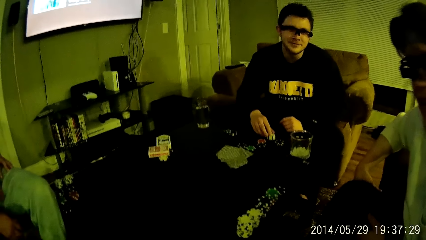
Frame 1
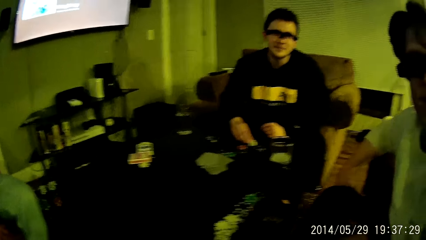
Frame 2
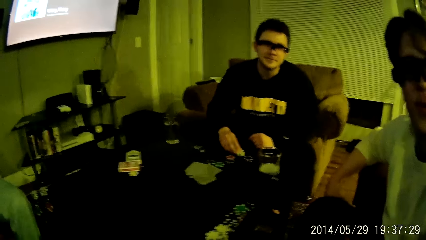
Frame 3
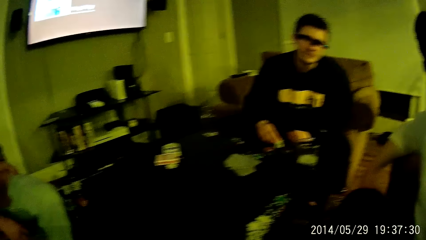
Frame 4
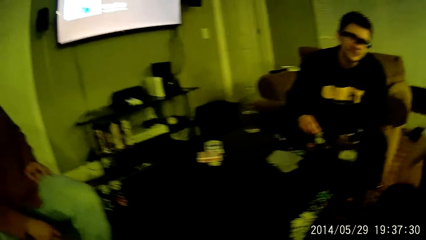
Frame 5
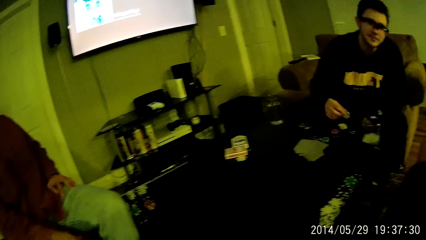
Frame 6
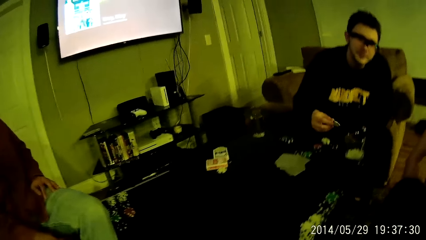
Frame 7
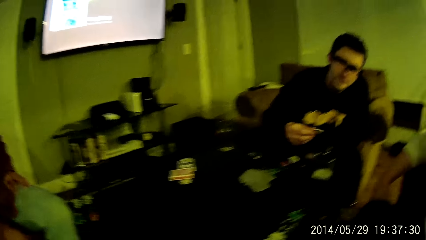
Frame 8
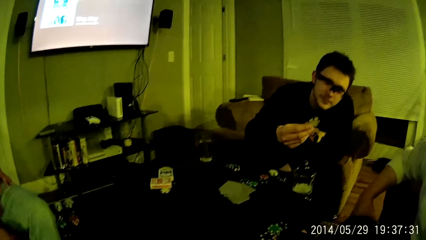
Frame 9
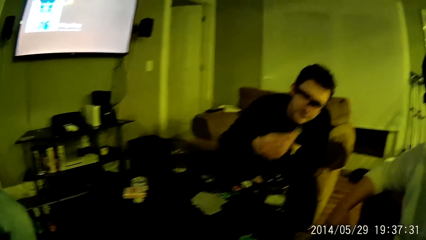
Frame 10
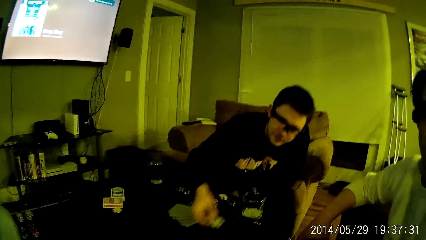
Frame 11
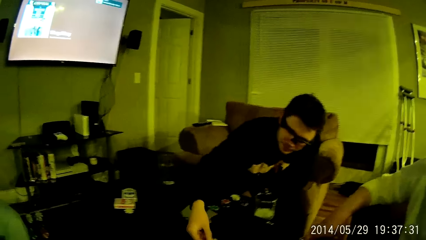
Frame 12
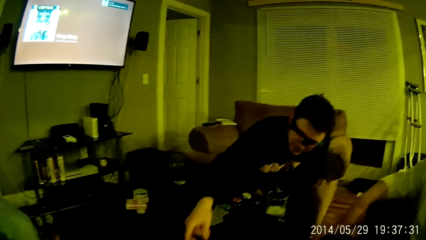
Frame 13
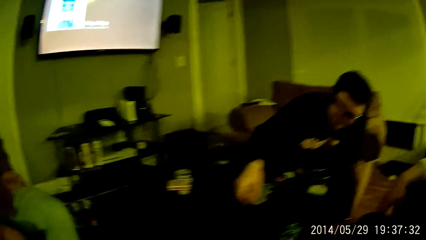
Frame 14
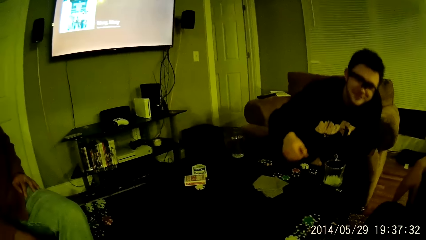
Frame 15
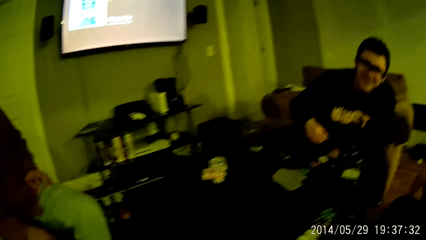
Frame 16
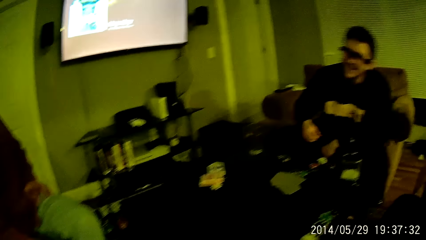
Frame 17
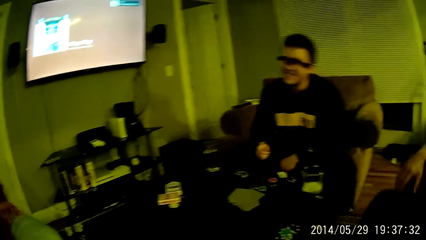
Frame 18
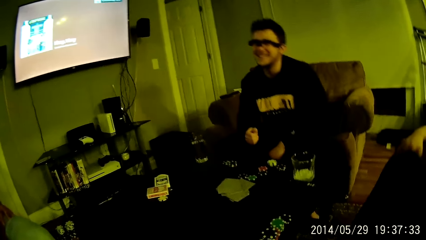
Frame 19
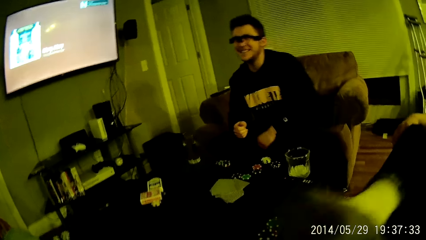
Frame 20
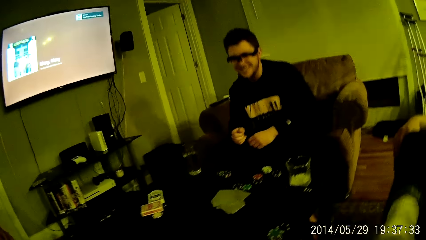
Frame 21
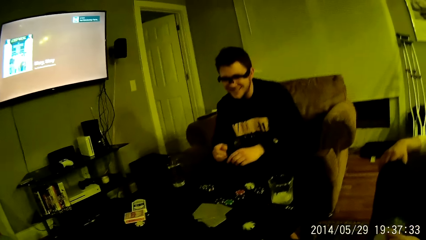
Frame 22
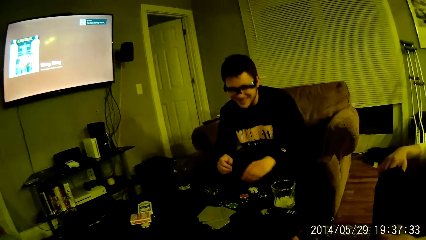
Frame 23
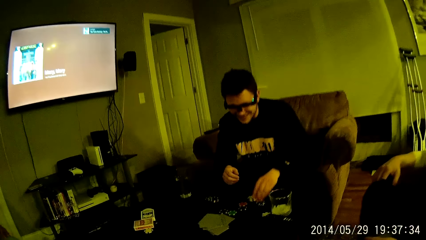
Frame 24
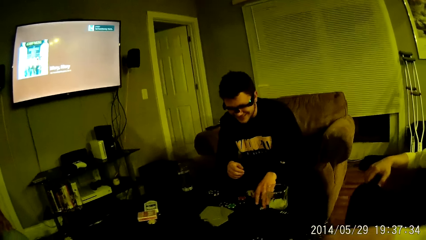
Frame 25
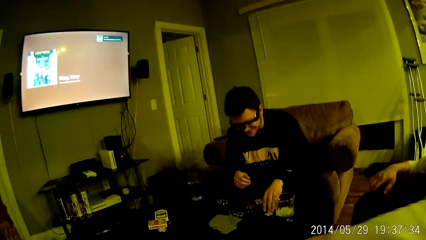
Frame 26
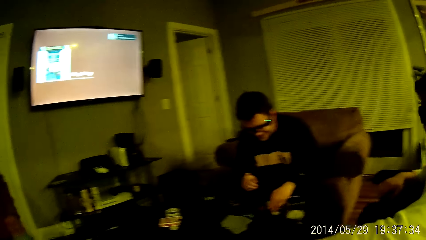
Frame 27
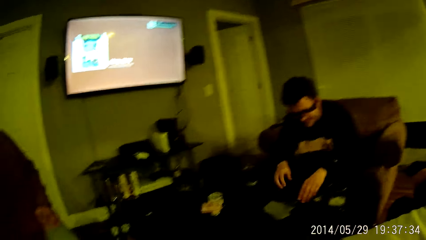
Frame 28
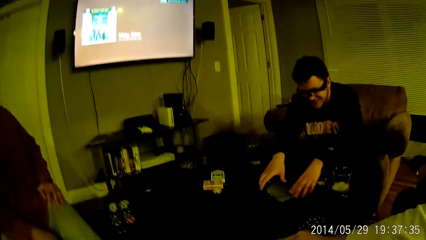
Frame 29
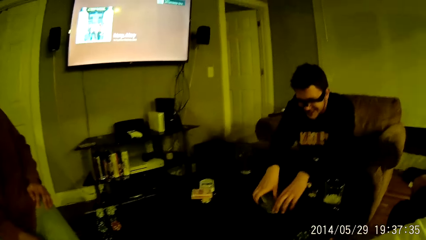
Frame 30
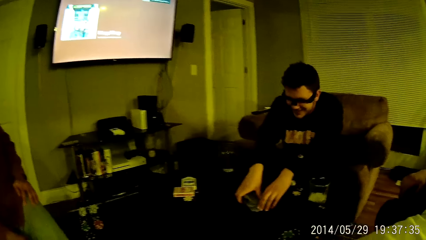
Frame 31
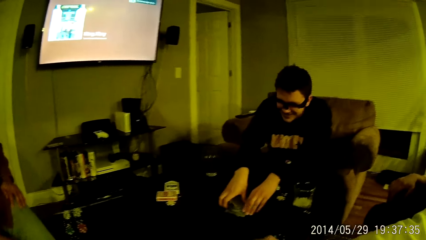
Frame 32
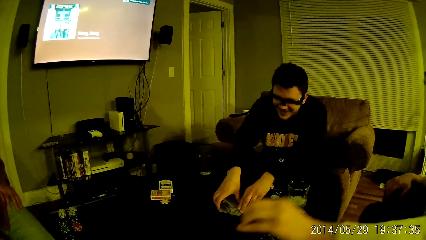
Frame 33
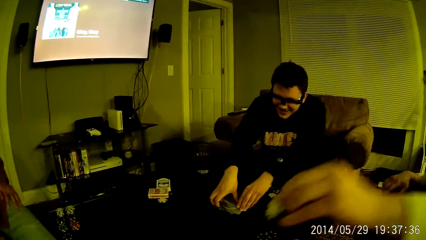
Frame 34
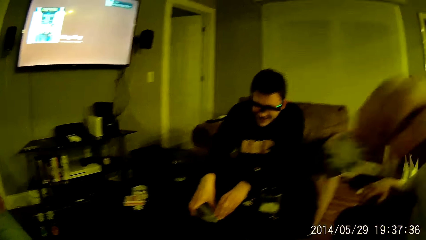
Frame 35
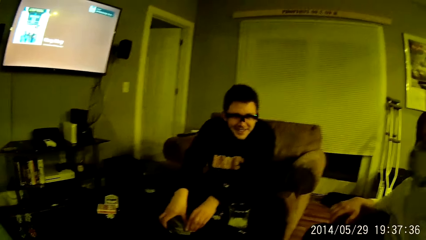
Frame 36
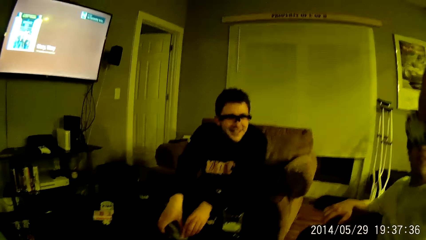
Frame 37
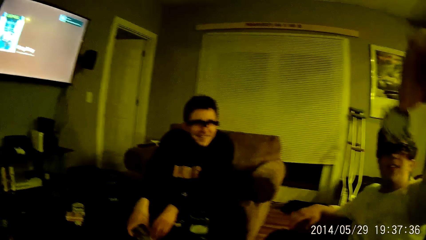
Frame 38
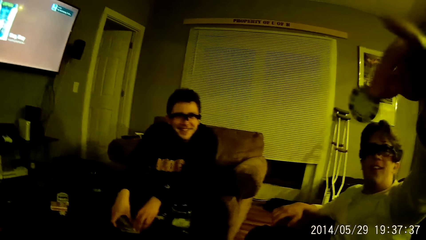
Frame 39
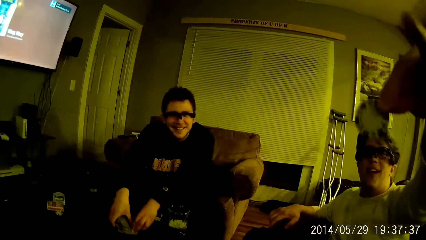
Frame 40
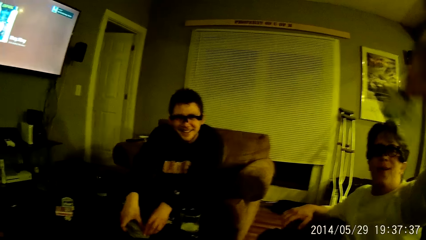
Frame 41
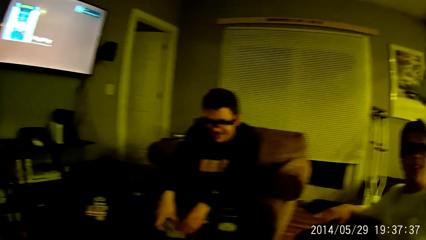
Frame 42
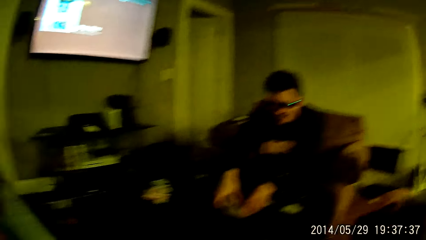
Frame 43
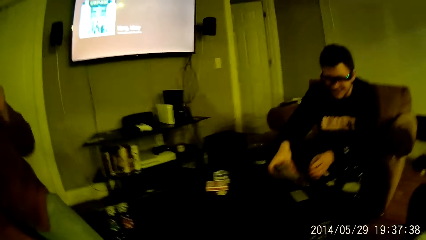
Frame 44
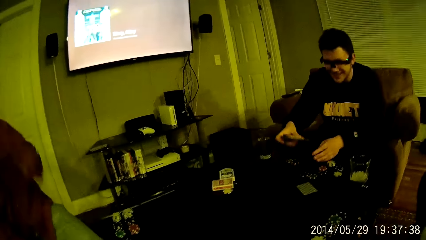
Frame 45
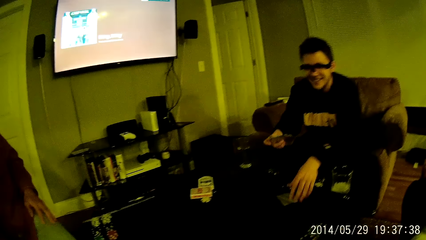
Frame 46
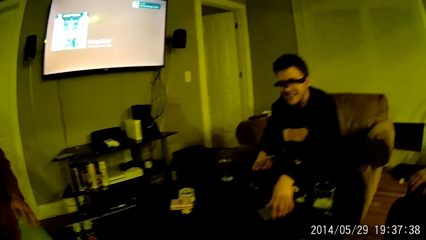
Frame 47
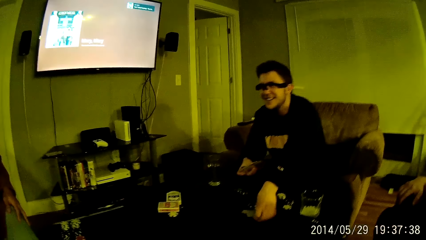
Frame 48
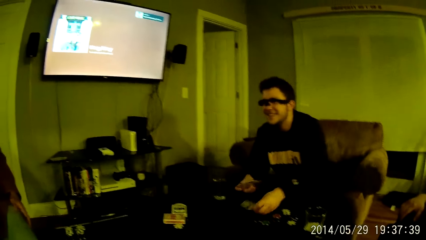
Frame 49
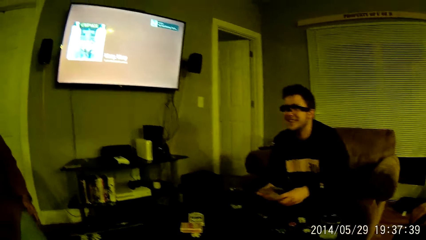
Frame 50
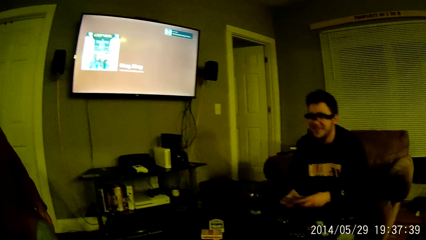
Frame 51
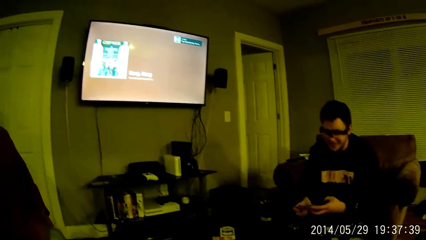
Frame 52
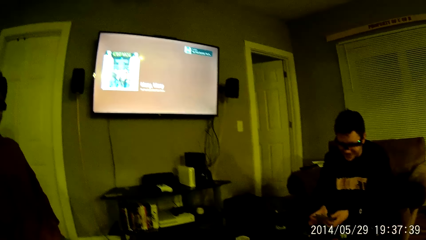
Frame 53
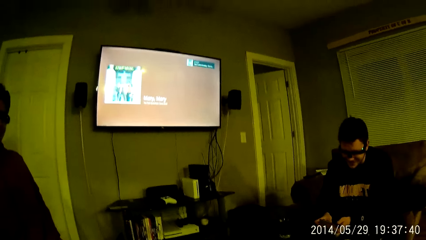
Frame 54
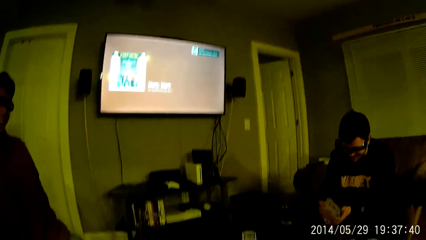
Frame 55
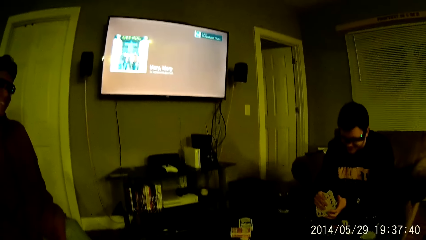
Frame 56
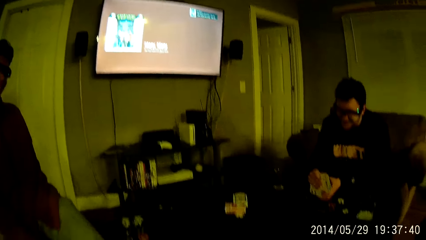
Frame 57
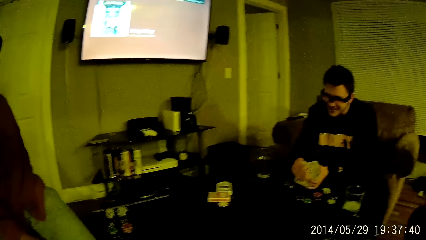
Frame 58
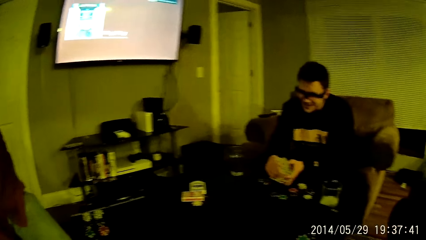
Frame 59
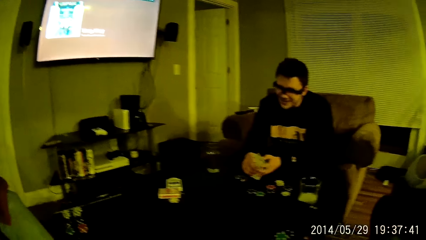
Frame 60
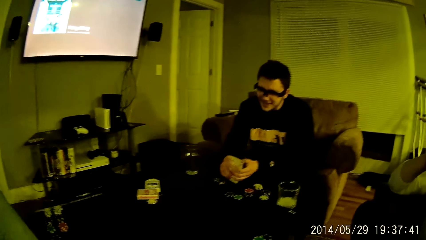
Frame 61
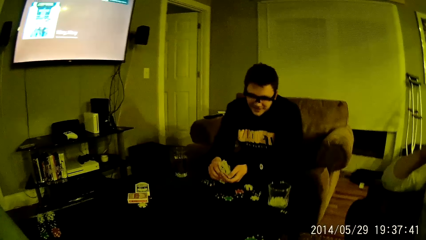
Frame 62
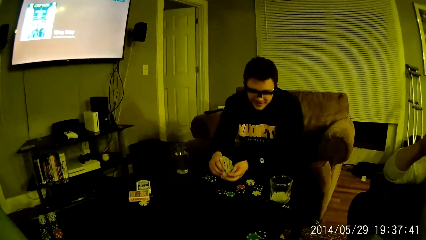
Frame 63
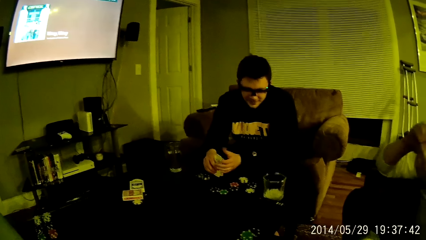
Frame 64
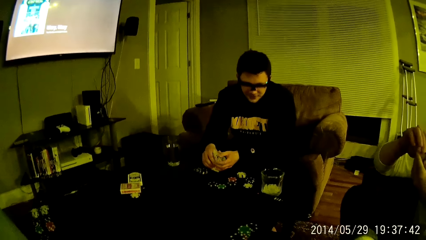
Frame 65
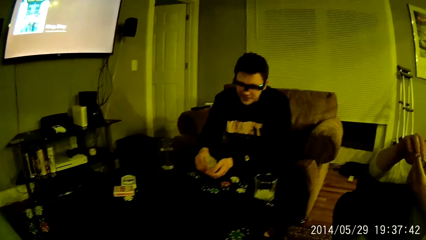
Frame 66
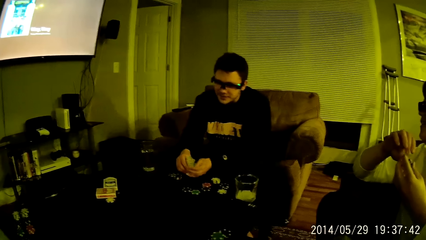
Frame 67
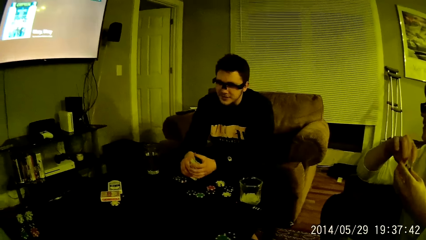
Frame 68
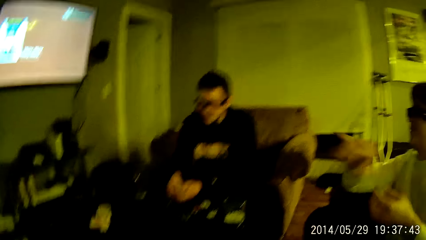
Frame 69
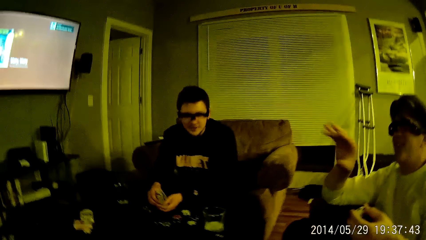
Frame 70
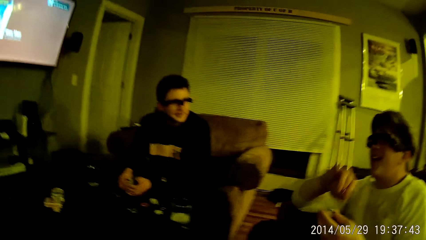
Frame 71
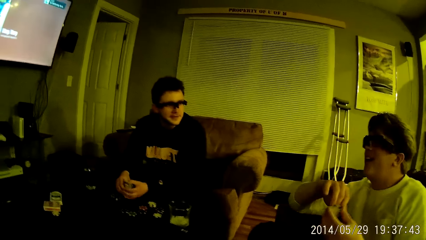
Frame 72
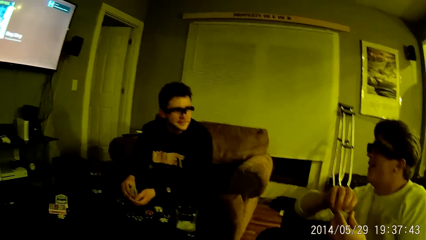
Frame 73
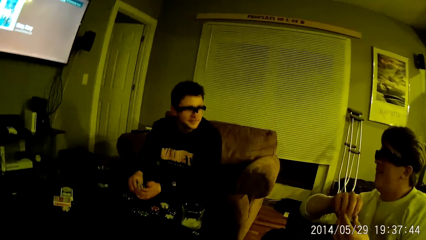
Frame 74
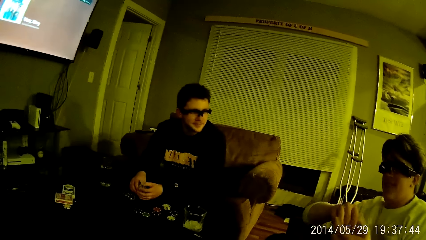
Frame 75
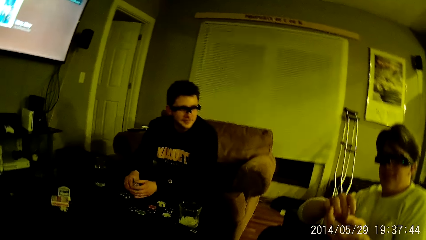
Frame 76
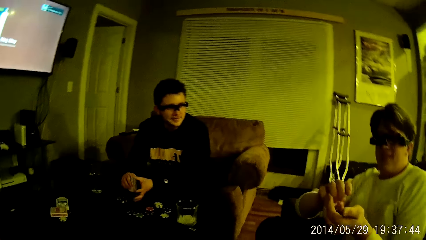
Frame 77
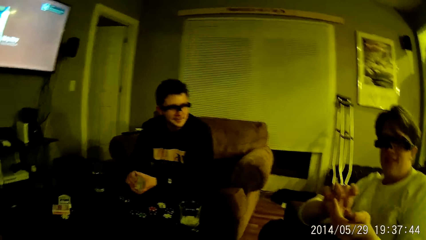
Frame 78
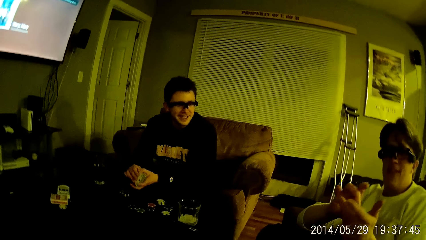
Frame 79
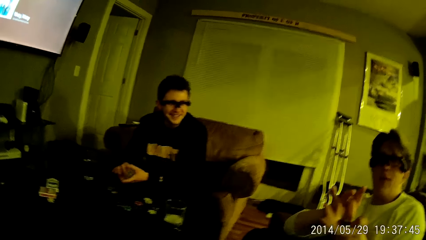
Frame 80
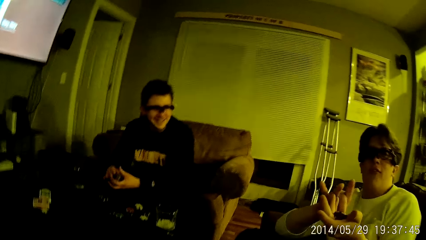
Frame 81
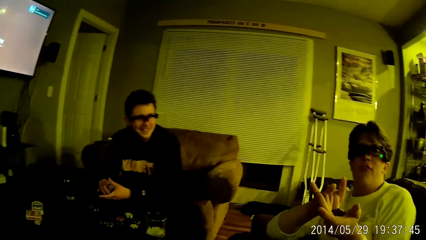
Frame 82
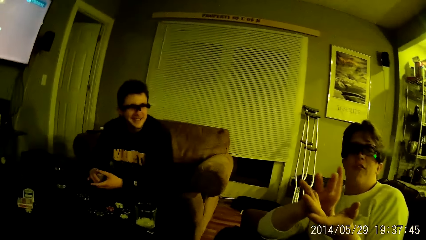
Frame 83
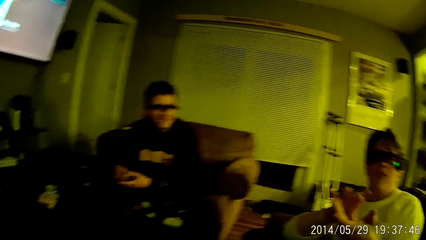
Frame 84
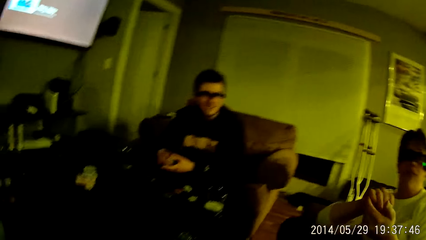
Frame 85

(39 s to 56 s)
A man picks up a coin from the table with his right hand. He drops the coin on the table with his right hand. The man interacts with the camera wearer. The man throws a casino coin on the table. The camera wearer interacts with the man. Another man folds his legs. The first man packs cards from the table with both hands. The other man picks up a casino coin from the table with his left hand. He shakes the casino coin at the camera wearer's face. The man interacts with the camera wearer, the first man and a third man. He plays with the casino coin with both hands. He throws the coin towards the camera wearer with his right hand.
